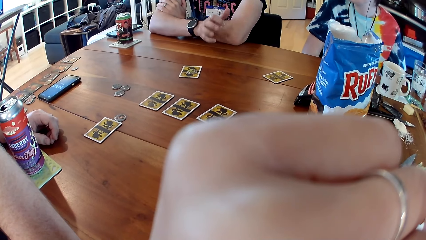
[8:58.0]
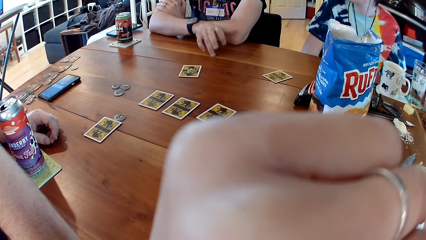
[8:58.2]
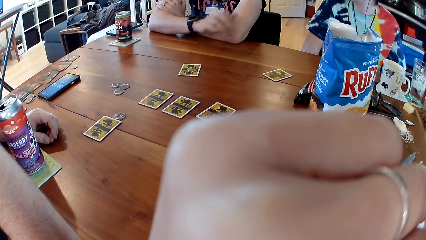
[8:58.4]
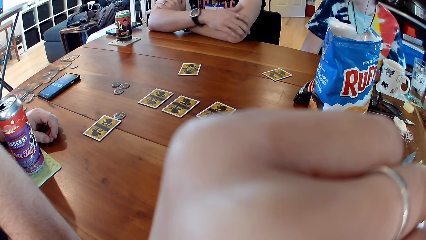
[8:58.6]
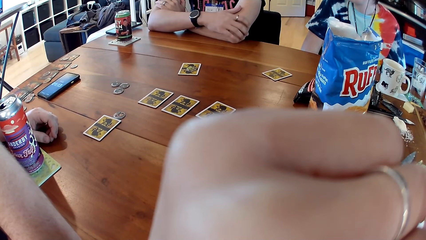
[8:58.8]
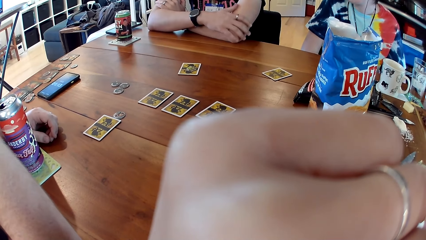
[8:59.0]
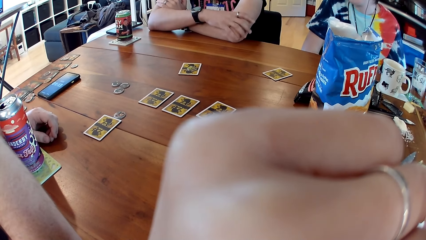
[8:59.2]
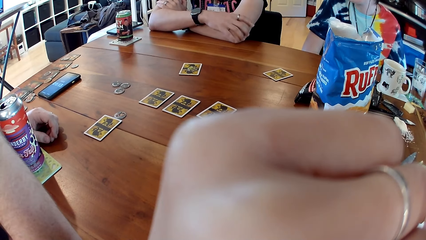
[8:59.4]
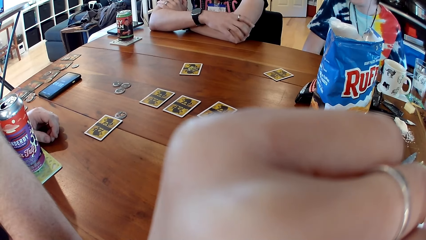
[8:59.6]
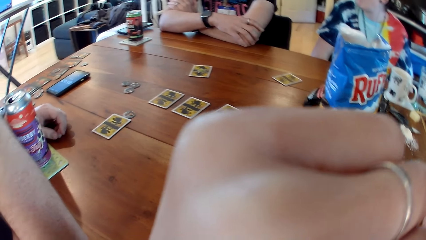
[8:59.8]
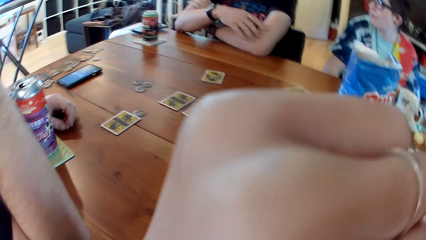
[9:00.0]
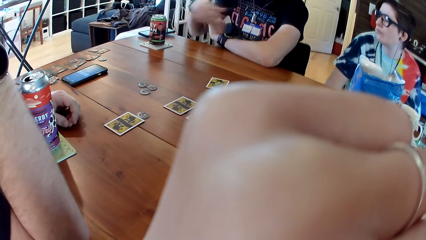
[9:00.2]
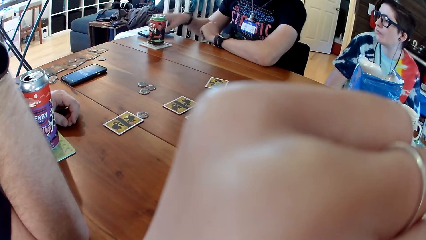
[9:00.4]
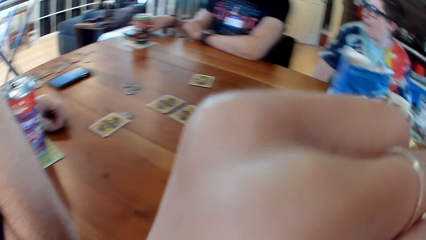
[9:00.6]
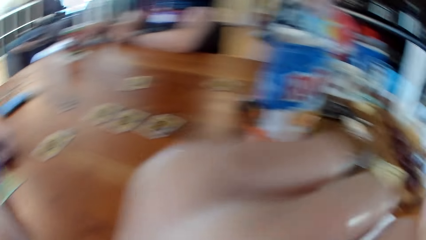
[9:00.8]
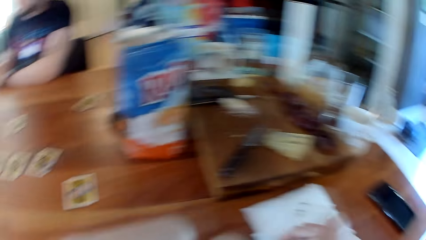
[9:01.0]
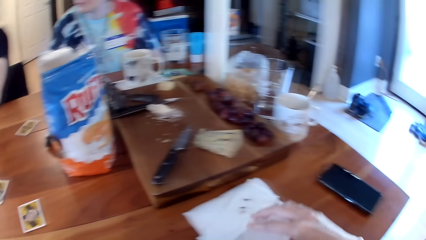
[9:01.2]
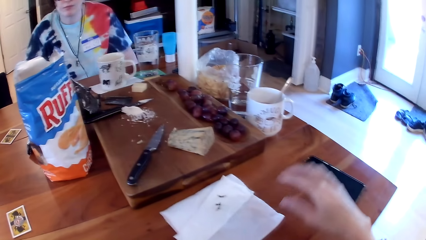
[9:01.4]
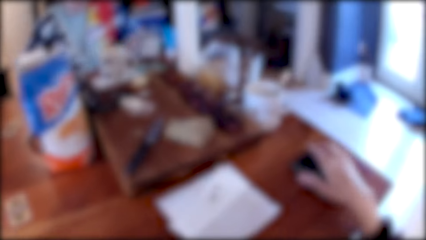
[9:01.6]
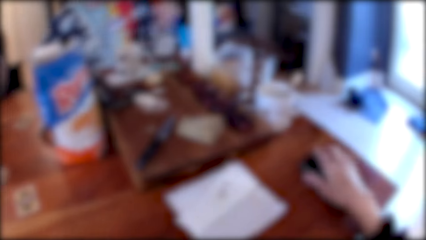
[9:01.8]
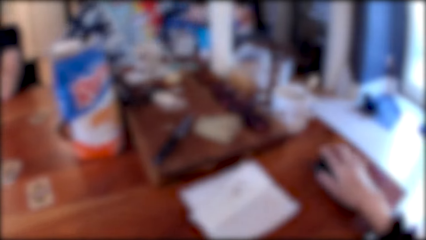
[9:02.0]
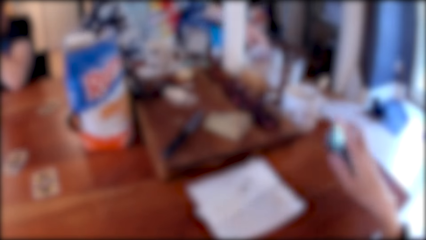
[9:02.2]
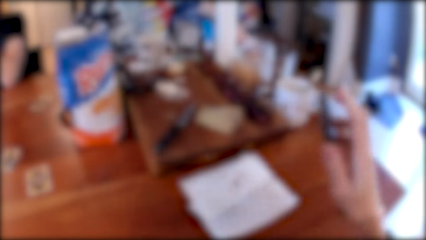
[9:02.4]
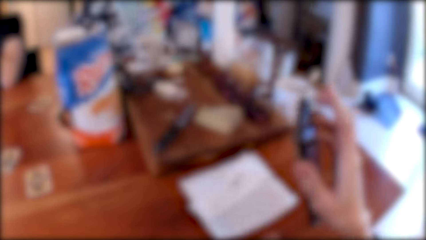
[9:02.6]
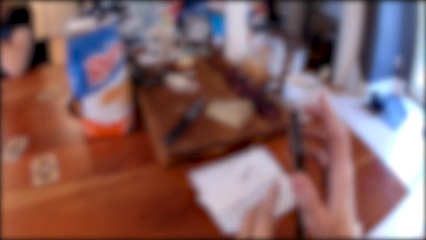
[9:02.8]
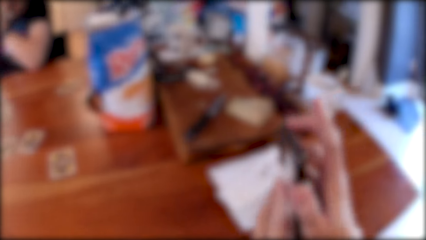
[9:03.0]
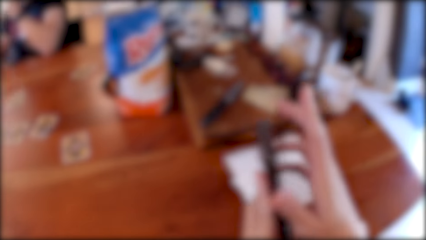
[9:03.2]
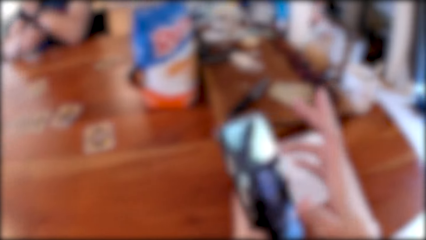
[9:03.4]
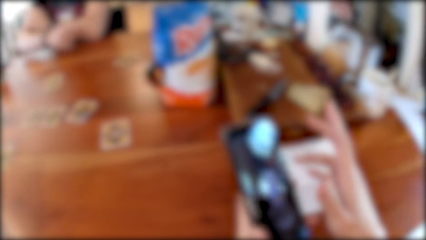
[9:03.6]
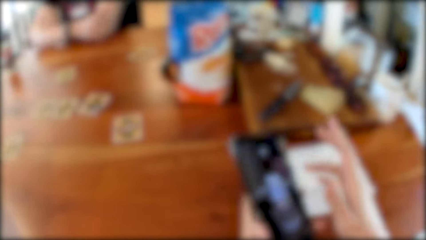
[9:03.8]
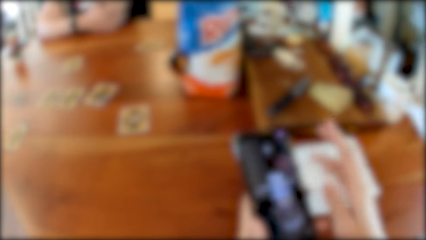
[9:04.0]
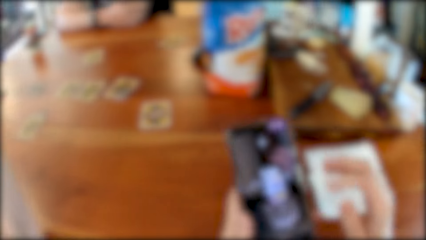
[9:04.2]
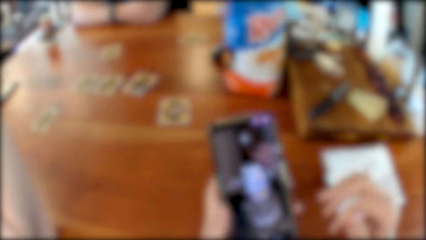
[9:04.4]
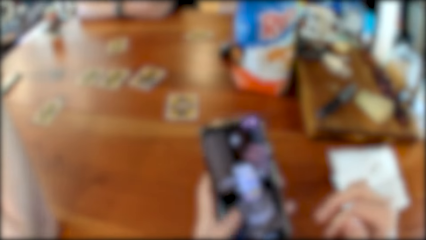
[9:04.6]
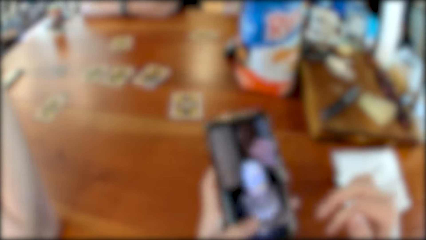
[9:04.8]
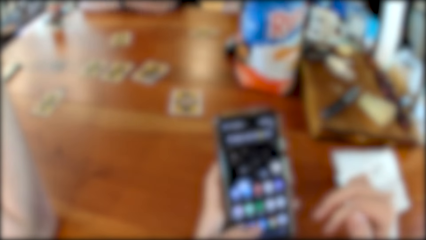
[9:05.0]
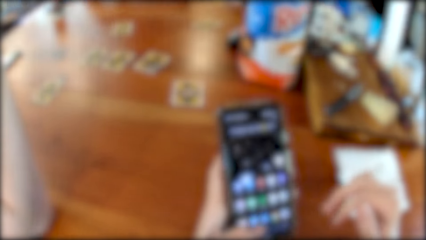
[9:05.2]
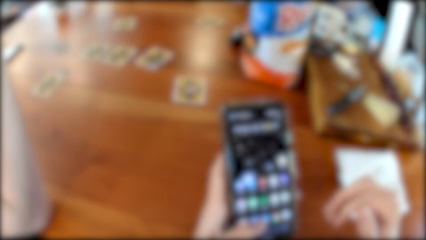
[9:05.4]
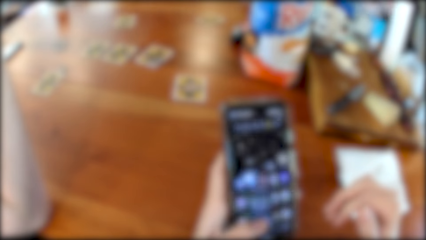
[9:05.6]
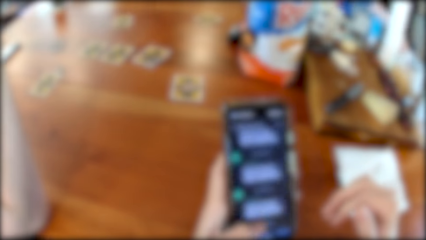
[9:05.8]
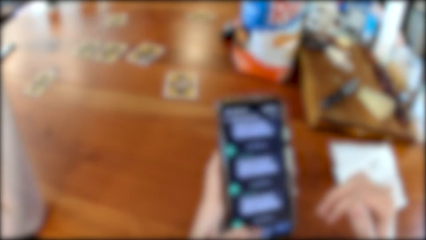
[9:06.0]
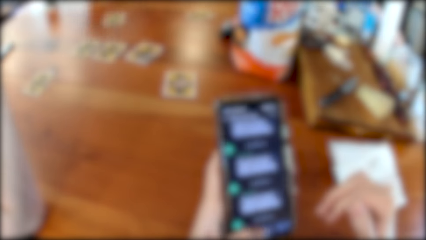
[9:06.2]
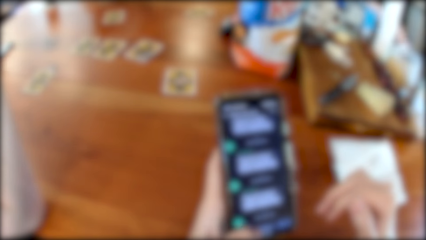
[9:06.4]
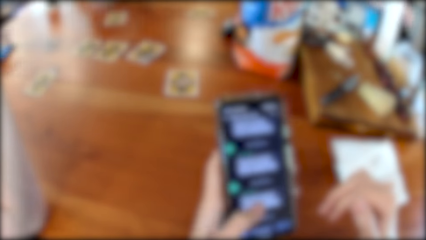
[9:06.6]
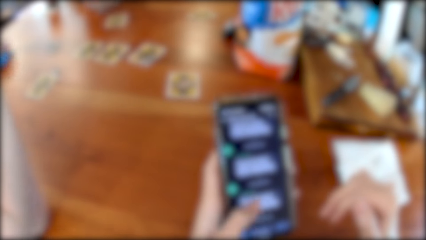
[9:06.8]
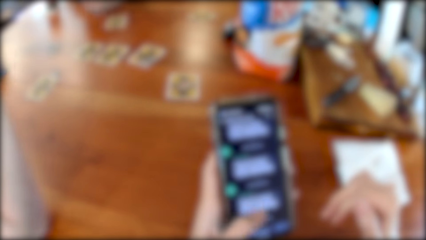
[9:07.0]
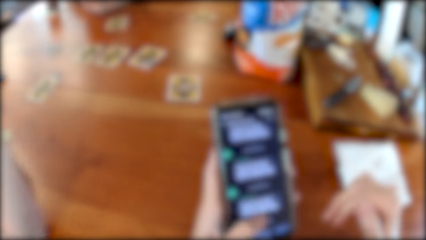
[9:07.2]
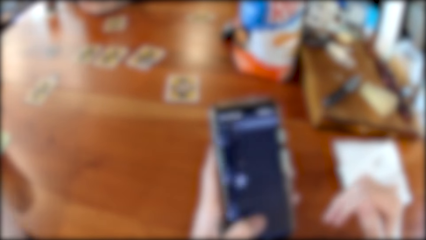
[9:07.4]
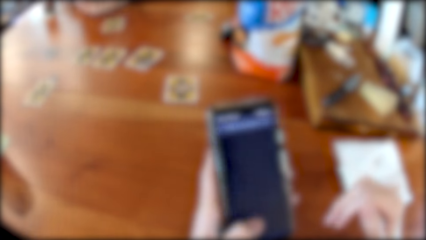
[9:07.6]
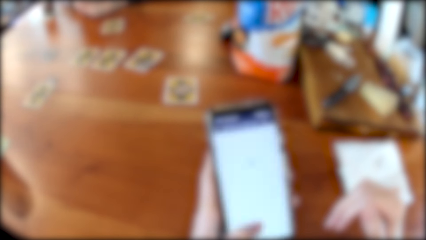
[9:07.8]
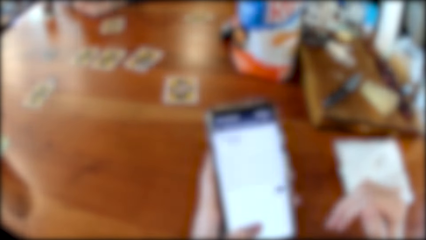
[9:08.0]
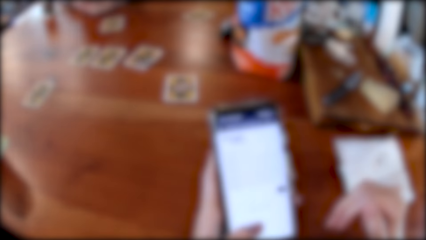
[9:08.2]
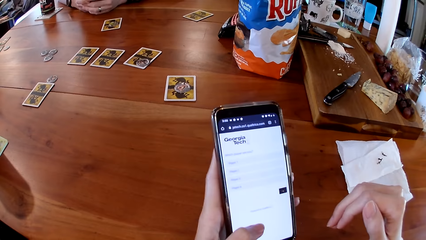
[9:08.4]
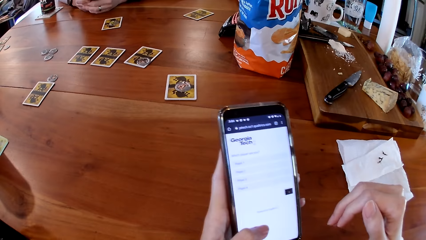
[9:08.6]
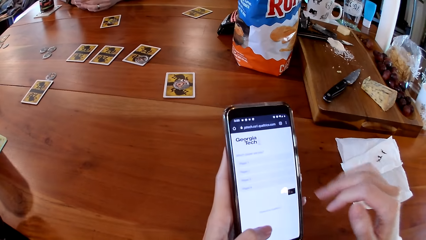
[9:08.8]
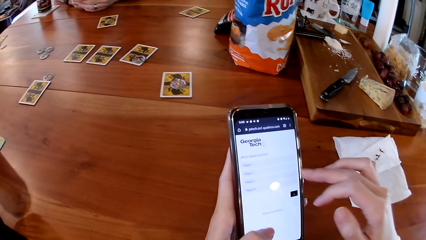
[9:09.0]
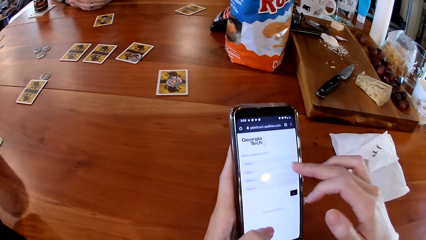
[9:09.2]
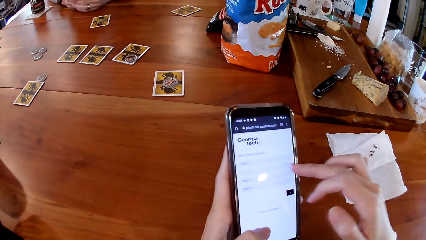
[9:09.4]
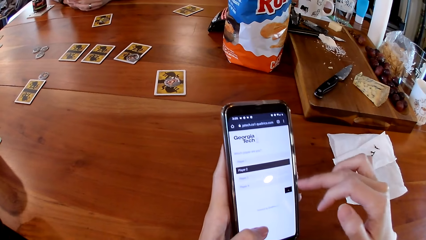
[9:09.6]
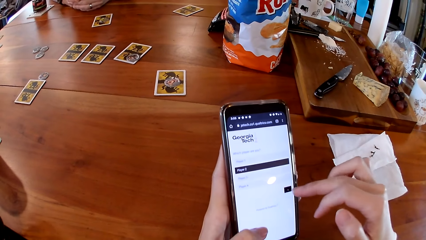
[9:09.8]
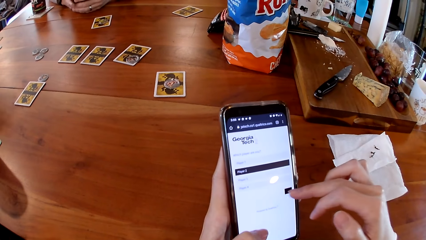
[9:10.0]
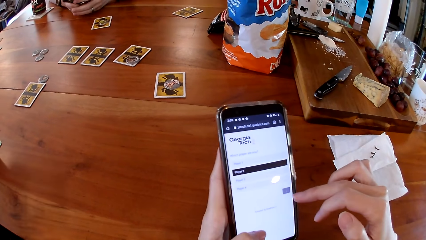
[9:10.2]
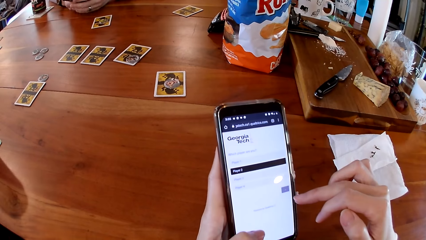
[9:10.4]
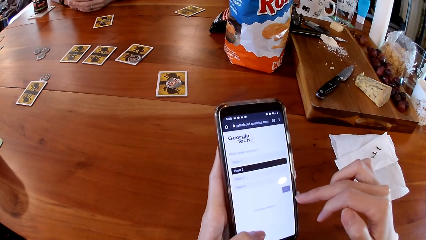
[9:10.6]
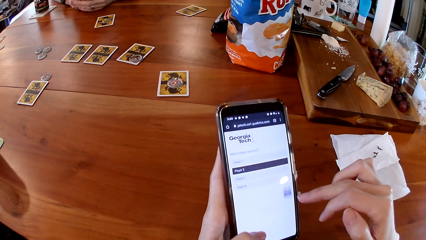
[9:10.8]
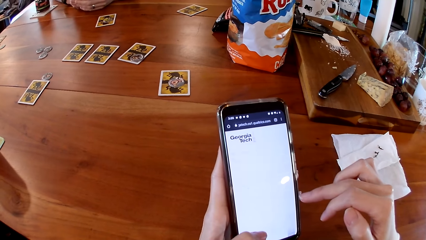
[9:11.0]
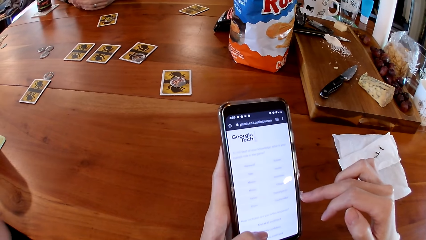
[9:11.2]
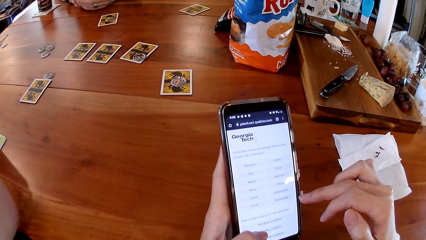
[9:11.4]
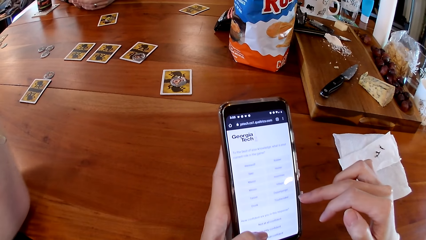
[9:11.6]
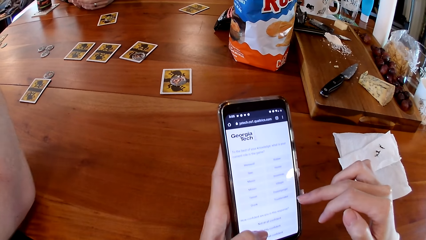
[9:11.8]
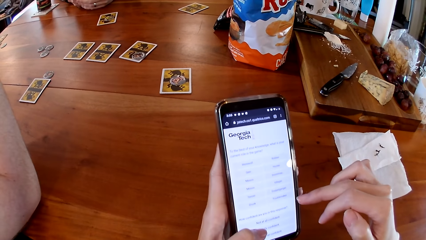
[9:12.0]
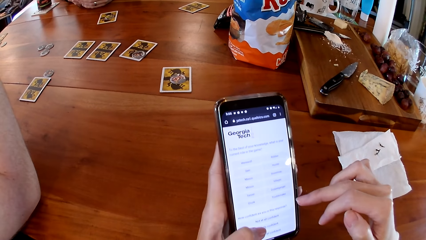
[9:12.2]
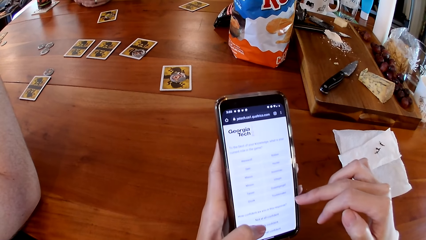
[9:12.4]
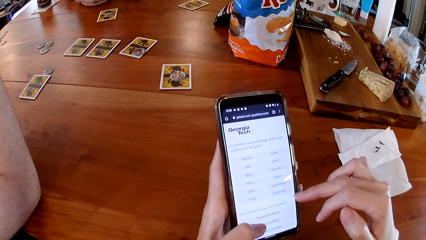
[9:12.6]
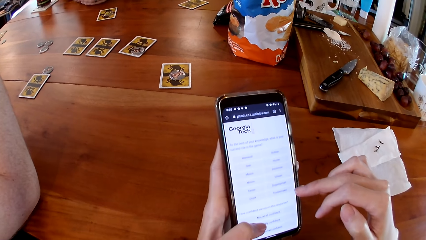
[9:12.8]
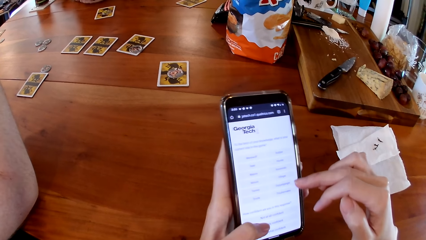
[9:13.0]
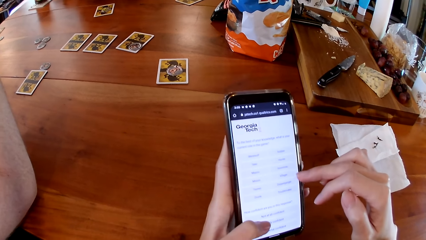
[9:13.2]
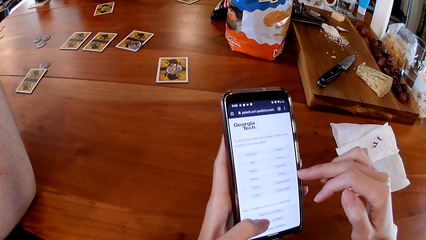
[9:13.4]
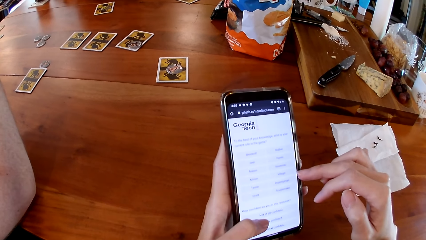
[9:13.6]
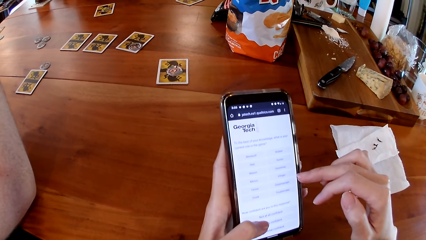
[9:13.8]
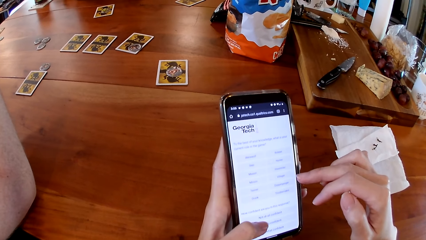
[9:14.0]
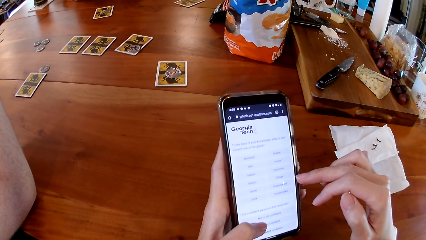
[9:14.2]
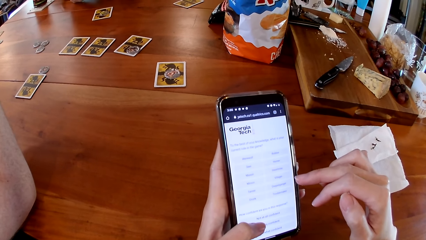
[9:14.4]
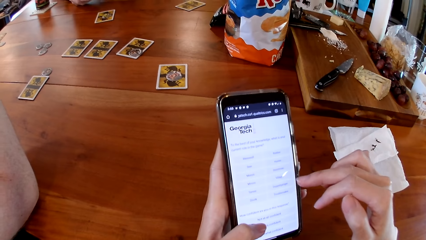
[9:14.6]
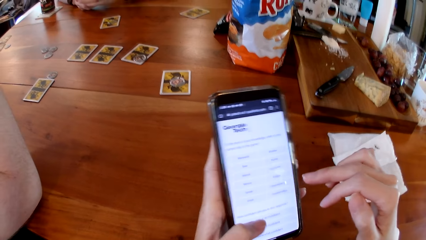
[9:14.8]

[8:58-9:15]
A man picks up the phone from the table with his left hand. The camera wearer picks up a phone from the table with her right hand. She passes the phone from her right hand to her left hand. She operates the phone with her left hand. She operates the phone with her right hand.
